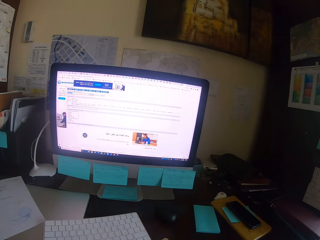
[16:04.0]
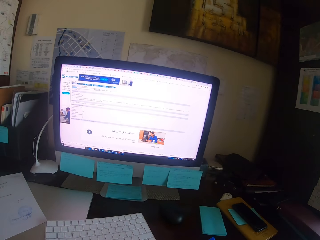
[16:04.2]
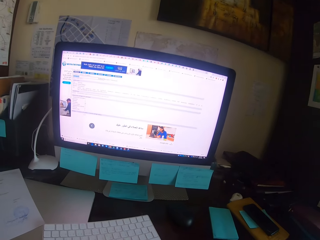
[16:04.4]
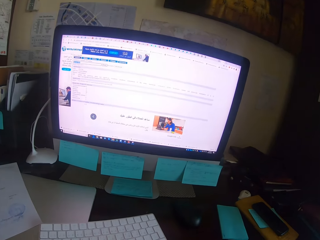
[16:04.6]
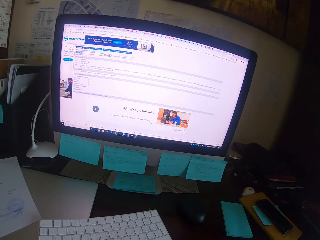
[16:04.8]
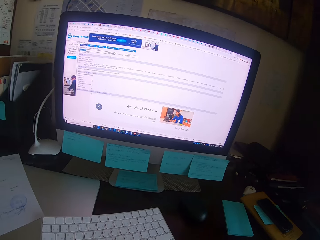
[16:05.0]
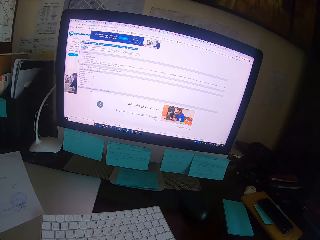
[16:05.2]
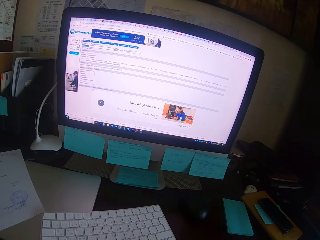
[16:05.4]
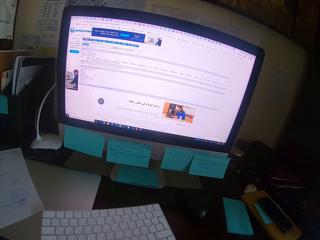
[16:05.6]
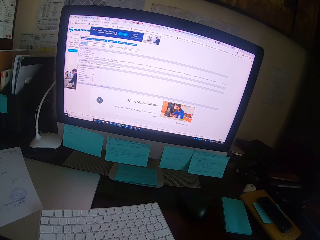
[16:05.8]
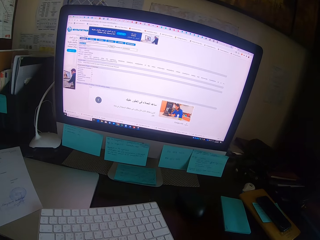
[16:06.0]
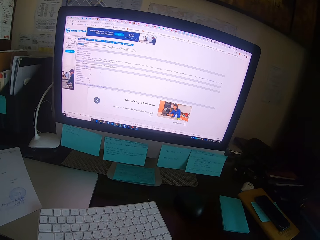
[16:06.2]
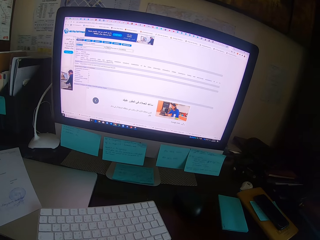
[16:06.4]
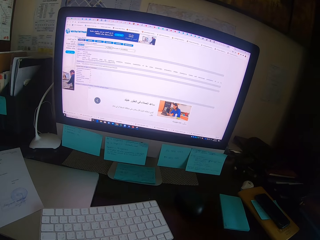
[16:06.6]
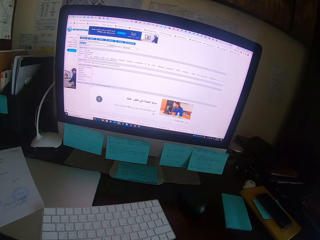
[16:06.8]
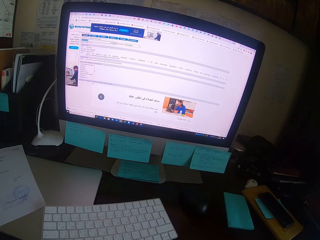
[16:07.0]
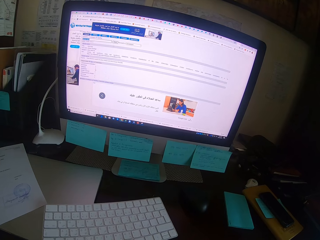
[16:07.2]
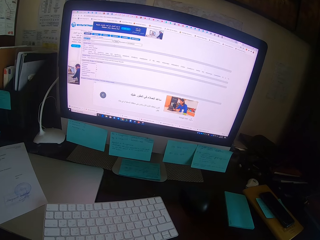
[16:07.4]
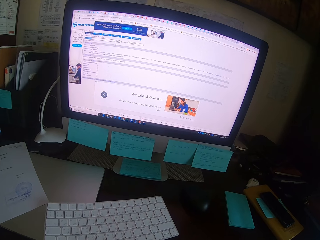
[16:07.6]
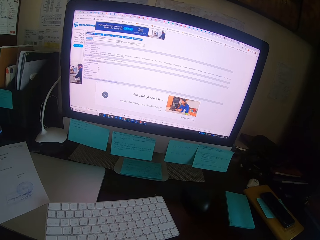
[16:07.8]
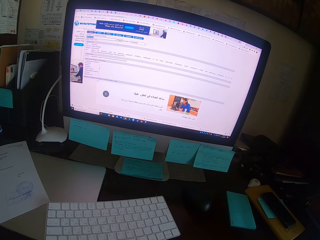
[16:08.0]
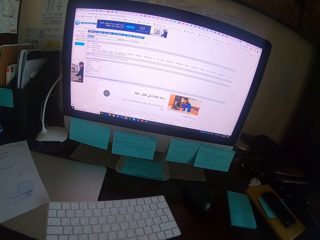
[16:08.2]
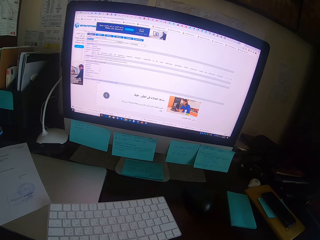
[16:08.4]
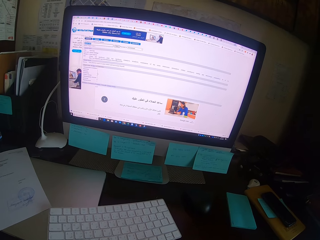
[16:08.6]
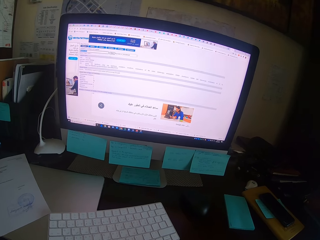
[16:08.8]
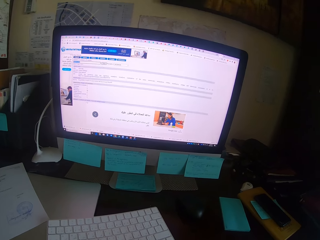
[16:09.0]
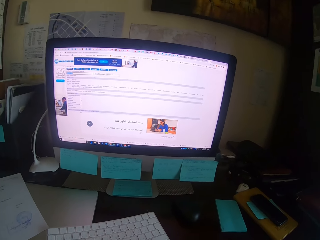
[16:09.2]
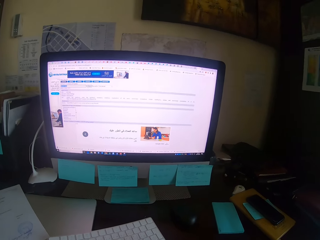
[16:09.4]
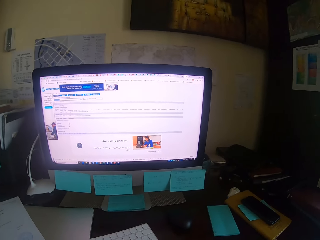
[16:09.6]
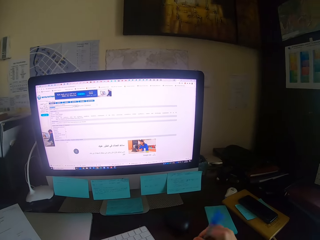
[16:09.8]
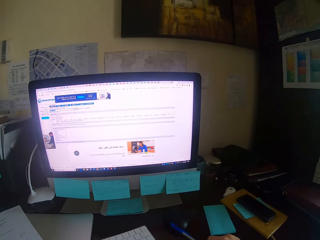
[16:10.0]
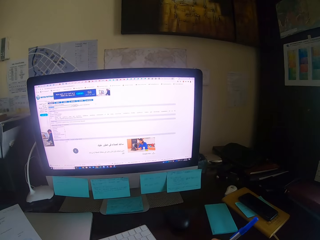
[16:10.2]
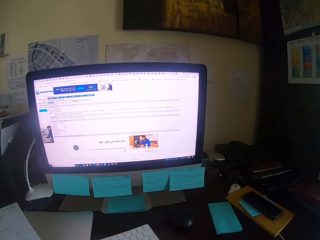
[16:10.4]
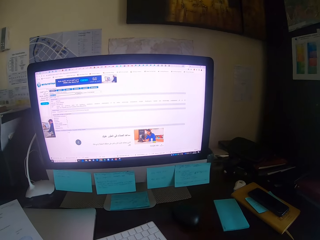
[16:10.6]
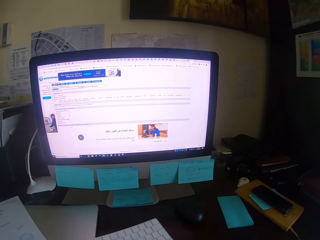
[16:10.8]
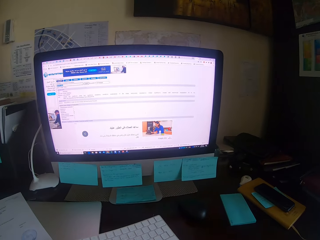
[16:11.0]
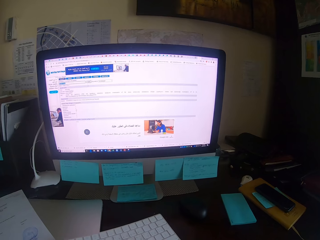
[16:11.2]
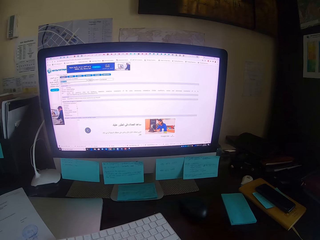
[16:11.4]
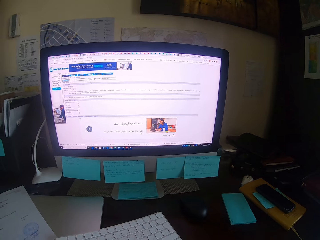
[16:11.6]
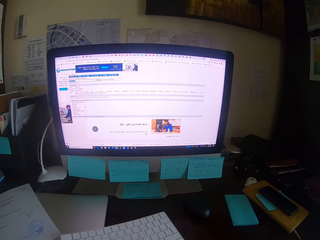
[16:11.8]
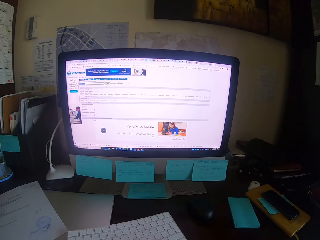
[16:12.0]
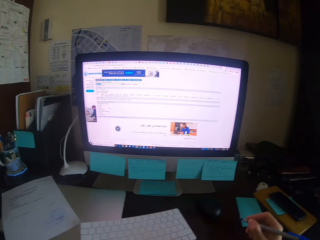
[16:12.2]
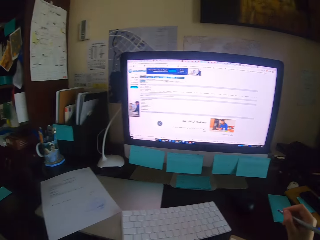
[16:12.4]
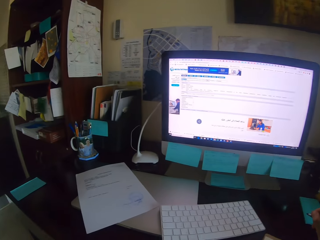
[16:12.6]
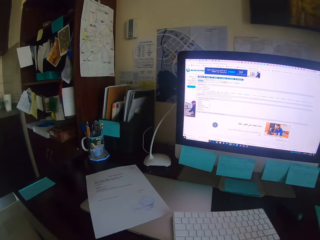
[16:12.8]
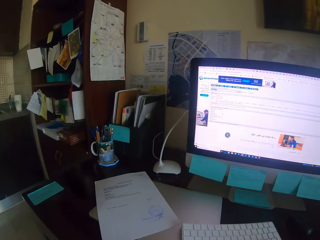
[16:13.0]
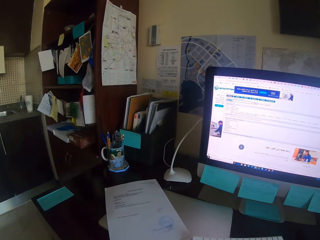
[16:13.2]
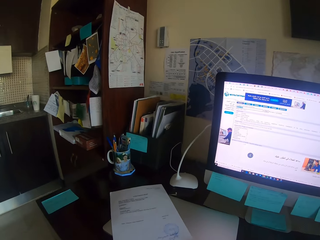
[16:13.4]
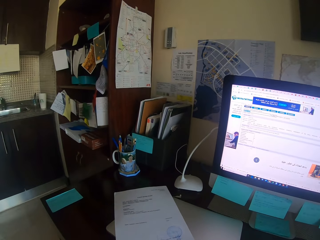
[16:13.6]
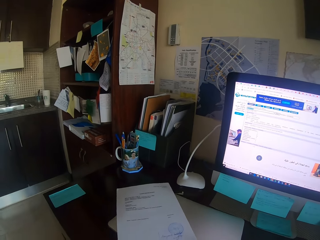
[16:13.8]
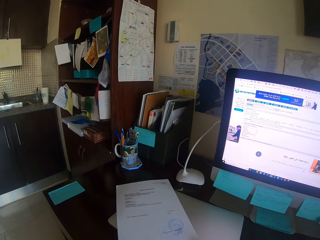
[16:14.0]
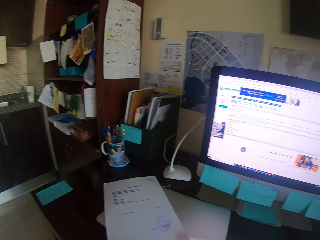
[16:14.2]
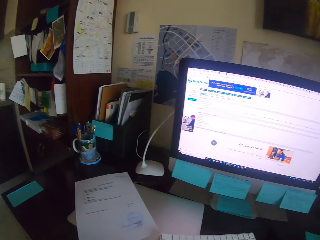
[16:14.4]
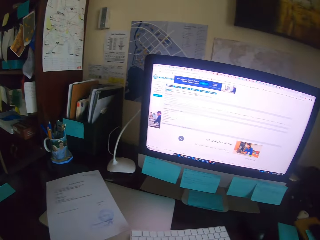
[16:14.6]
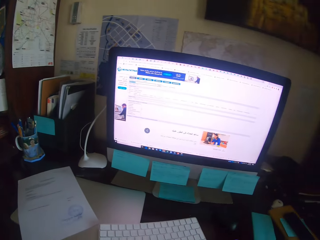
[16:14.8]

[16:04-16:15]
The camera wearer turns a pen on the hand. They write on the book and look at a paper.

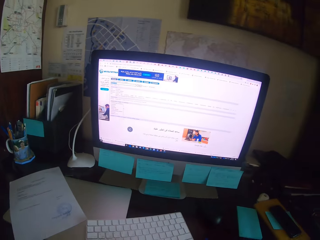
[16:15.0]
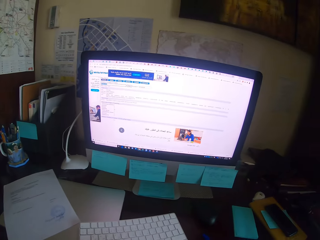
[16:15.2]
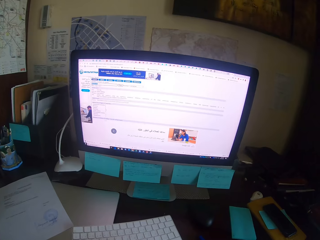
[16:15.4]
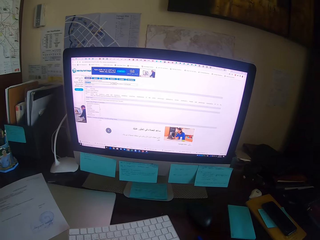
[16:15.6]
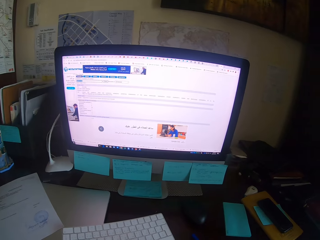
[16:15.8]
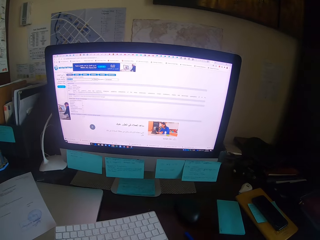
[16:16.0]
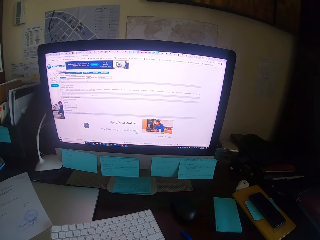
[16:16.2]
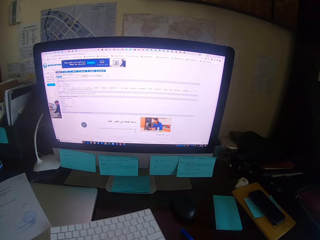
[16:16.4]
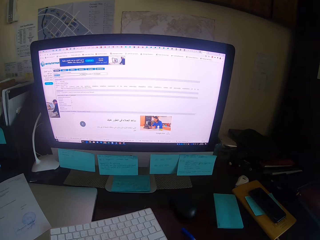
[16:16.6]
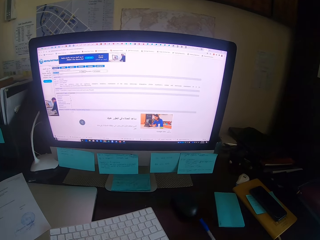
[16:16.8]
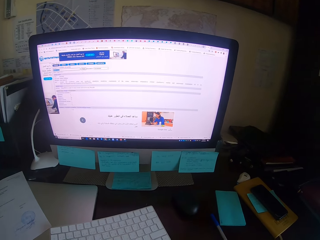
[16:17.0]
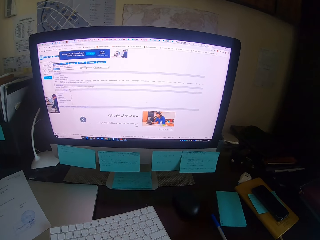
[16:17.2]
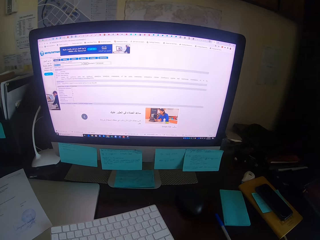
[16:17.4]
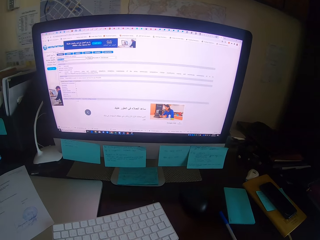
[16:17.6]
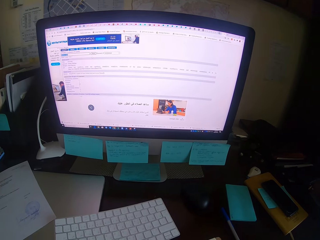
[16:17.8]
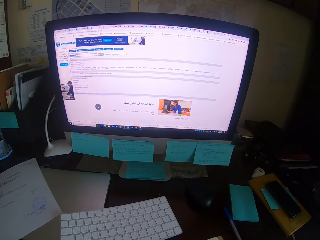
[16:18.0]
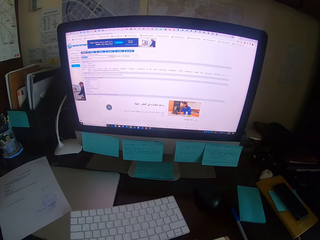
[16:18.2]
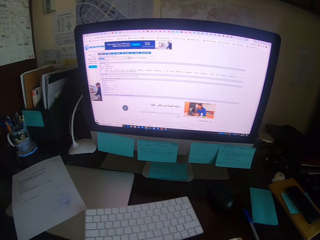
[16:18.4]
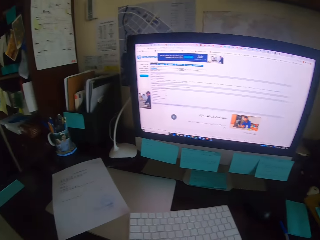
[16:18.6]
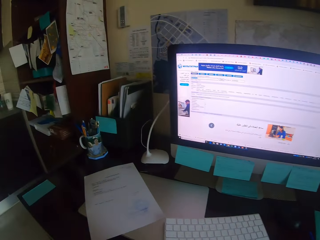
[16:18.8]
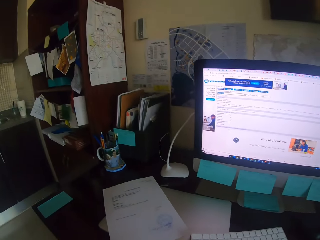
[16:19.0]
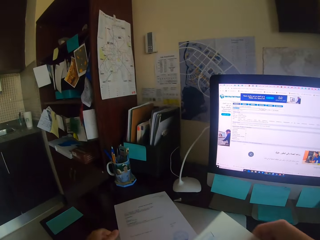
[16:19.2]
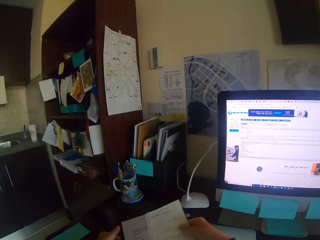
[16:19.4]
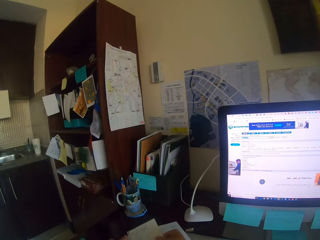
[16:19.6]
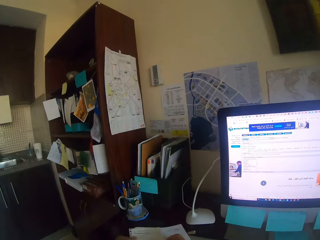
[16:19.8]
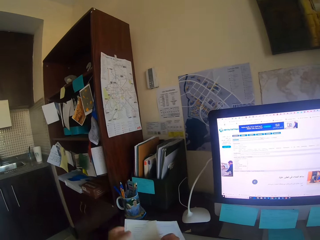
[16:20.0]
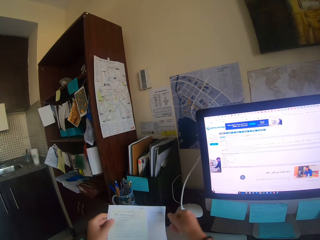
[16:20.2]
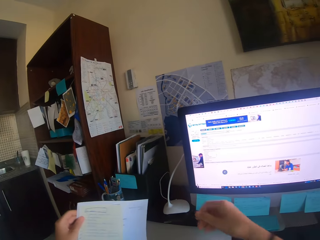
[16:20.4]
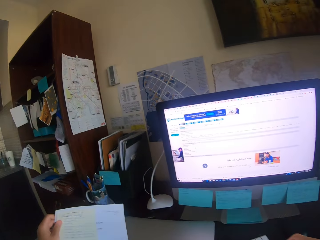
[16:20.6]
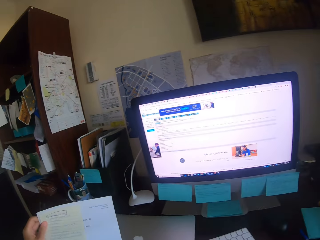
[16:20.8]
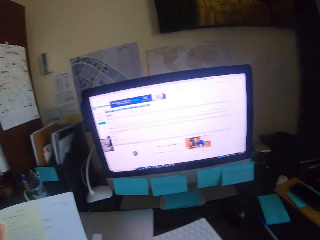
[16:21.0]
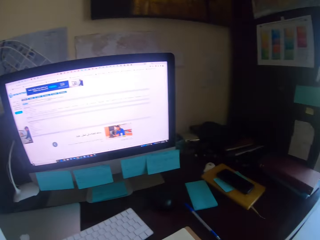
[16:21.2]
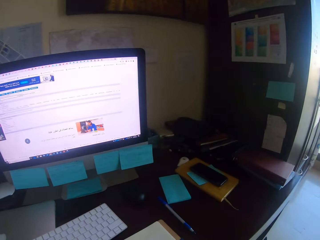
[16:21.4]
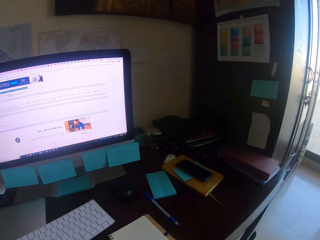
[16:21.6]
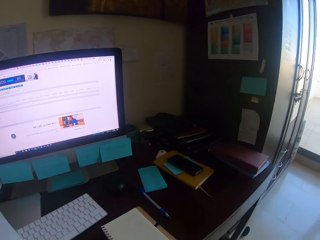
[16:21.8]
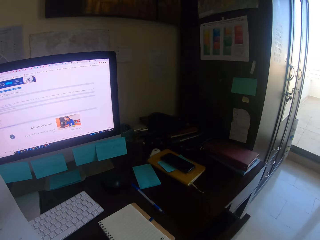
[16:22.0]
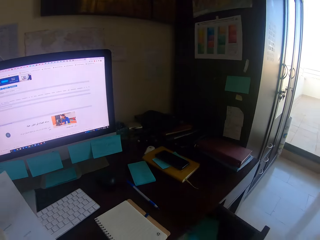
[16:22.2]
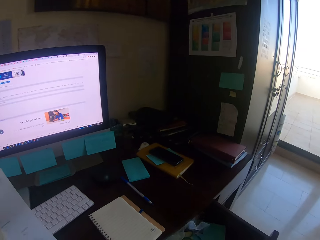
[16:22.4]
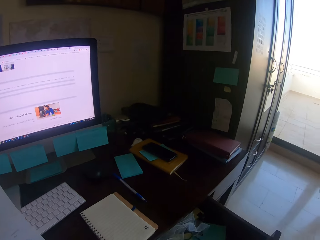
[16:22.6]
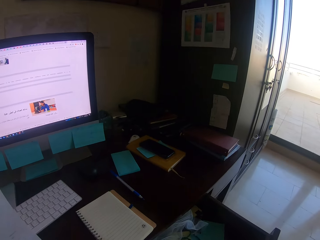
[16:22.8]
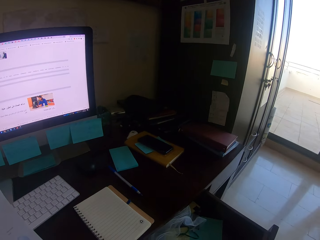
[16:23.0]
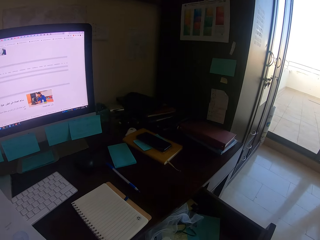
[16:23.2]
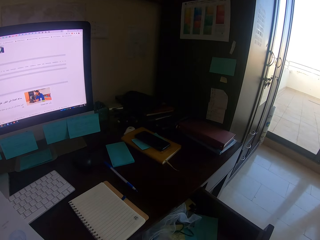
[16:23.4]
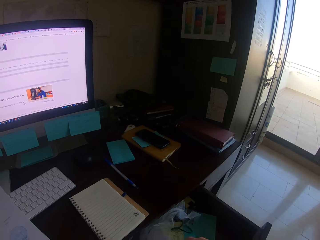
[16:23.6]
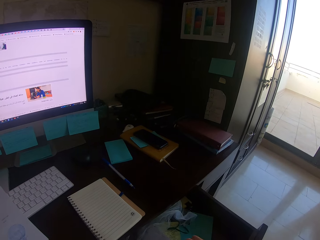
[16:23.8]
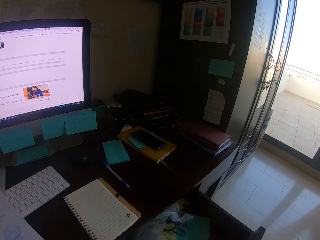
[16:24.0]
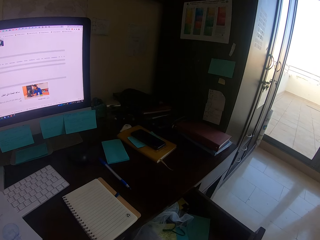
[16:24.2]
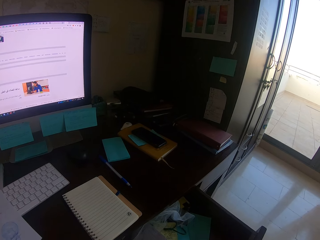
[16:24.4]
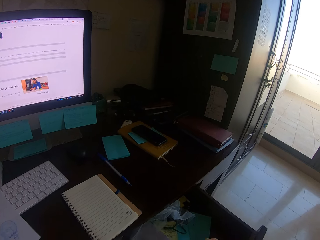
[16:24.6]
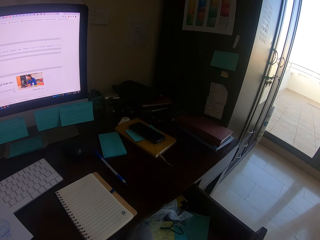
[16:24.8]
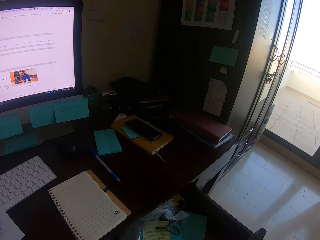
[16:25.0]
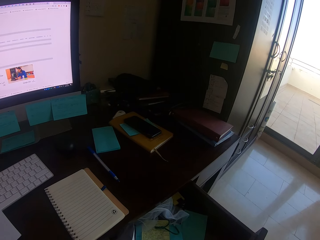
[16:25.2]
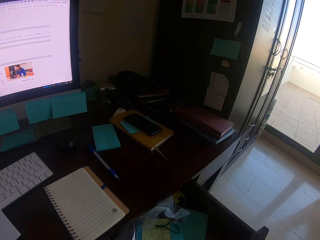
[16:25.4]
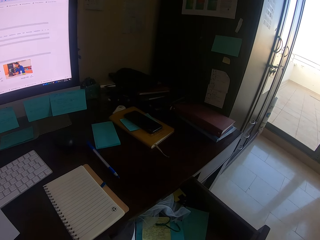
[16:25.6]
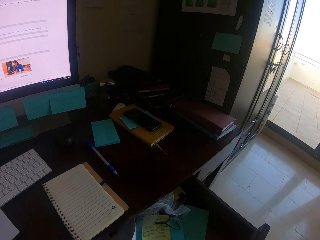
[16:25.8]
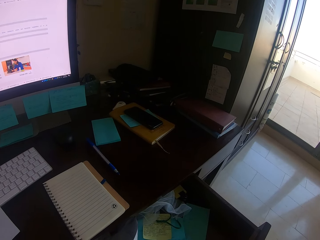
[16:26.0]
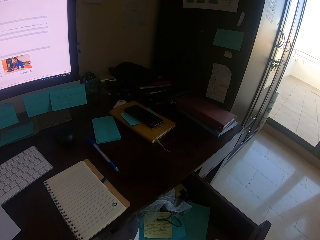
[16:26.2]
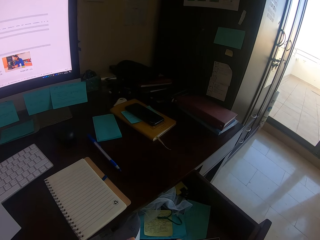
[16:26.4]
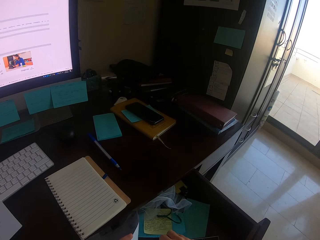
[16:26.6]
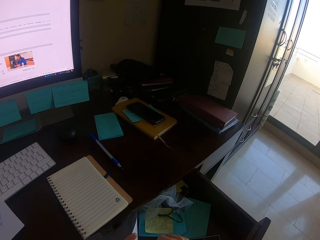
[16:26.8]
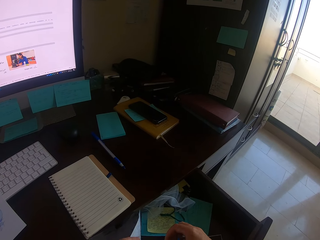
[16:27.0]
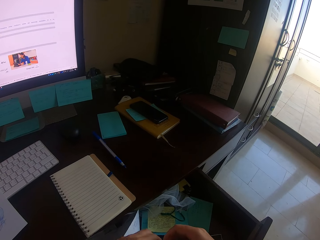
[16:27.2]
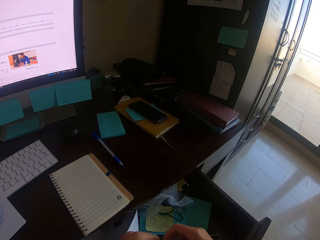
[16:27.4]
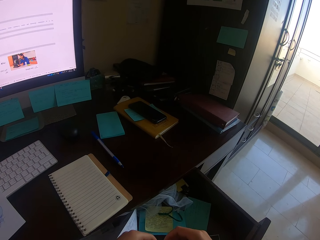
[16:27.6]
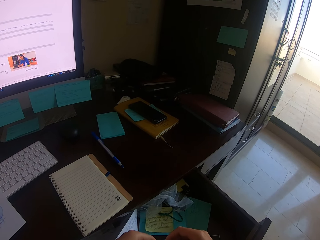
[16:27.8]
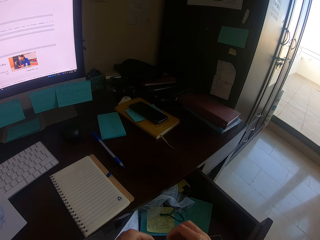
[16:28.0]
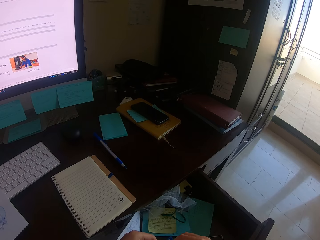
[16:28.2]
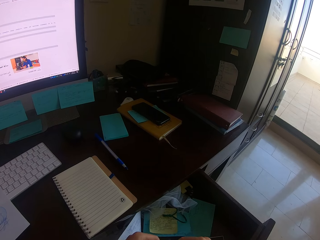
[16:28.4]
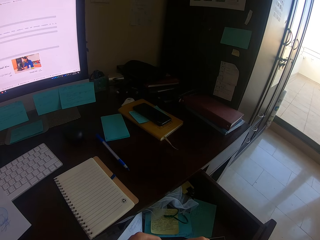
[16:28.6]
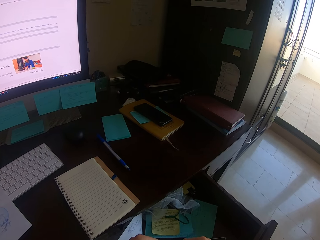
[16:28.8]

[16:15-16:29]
The camera wearer puts a pen on the desk, opens a book, holds the pen, and looks around. They hold a paper, take the paper, and look around. They pull a drawer, open the drawer, and touch the paper.
